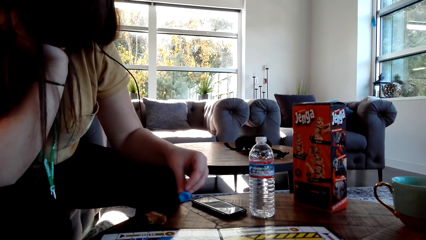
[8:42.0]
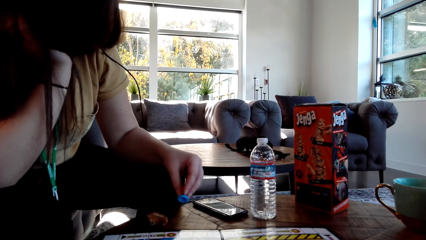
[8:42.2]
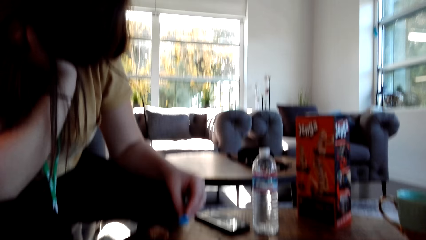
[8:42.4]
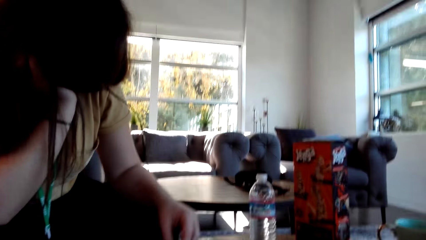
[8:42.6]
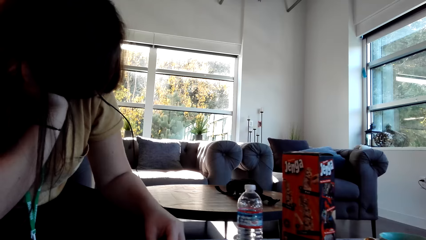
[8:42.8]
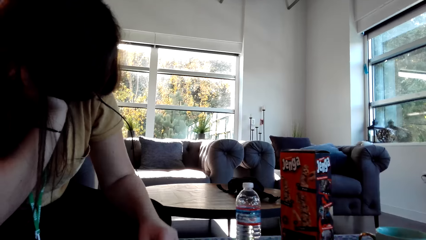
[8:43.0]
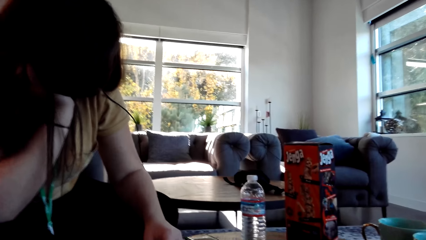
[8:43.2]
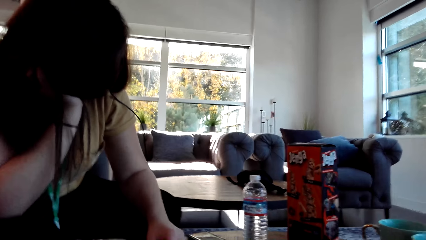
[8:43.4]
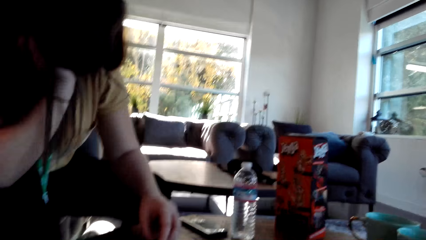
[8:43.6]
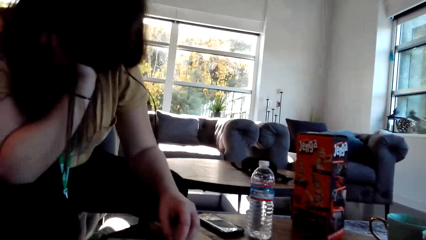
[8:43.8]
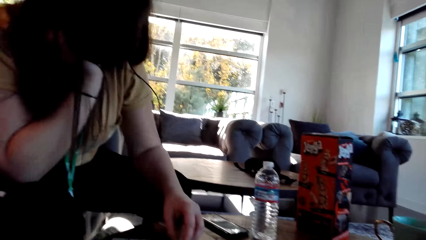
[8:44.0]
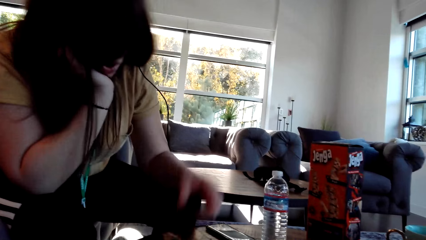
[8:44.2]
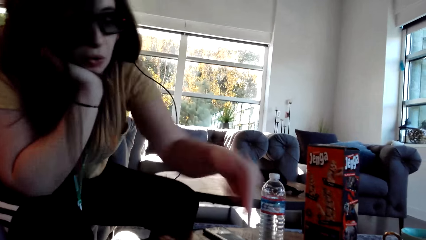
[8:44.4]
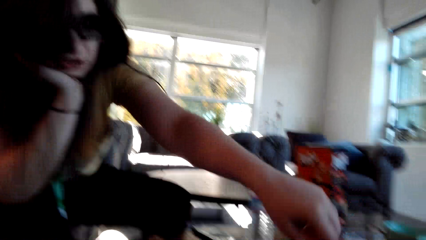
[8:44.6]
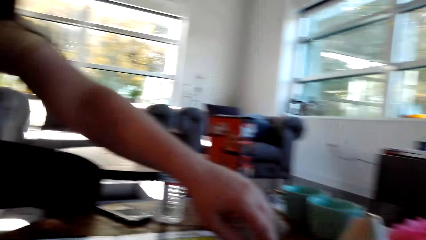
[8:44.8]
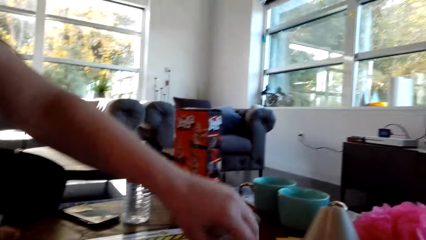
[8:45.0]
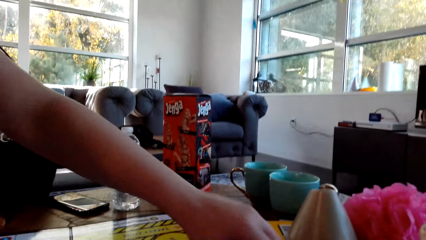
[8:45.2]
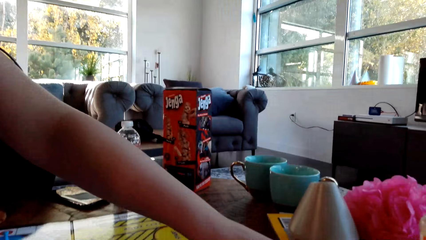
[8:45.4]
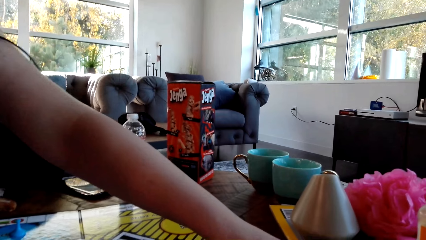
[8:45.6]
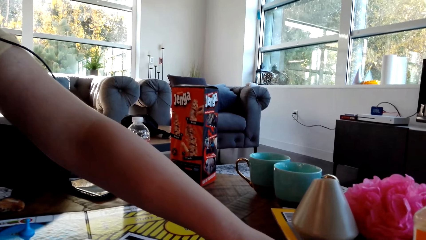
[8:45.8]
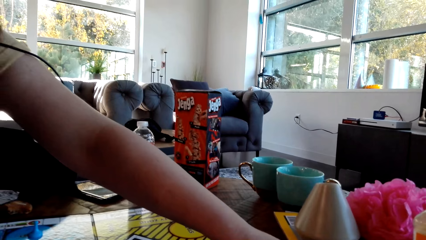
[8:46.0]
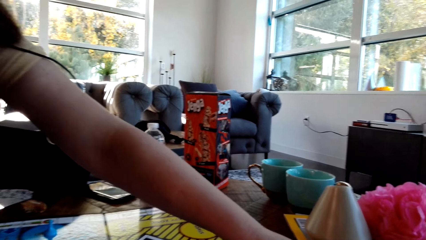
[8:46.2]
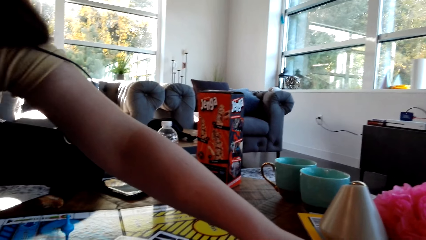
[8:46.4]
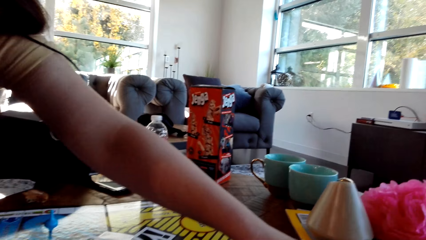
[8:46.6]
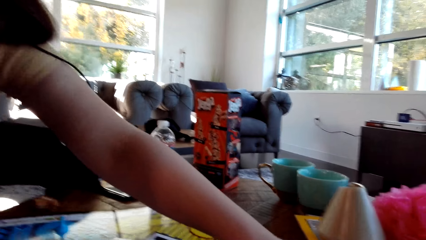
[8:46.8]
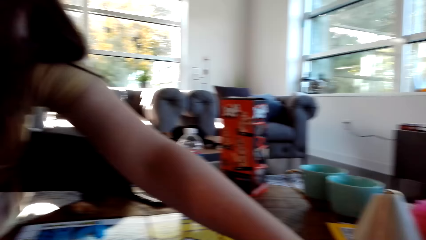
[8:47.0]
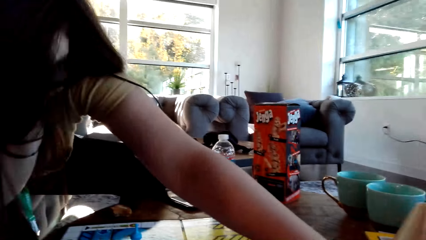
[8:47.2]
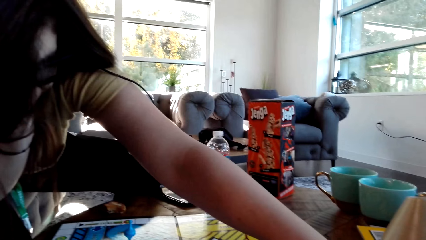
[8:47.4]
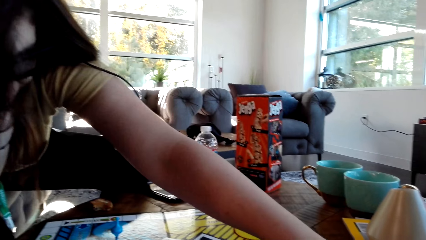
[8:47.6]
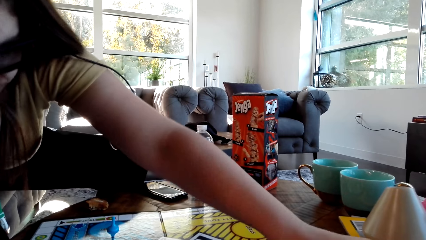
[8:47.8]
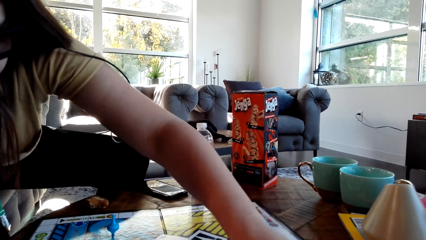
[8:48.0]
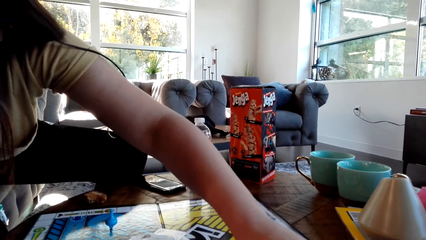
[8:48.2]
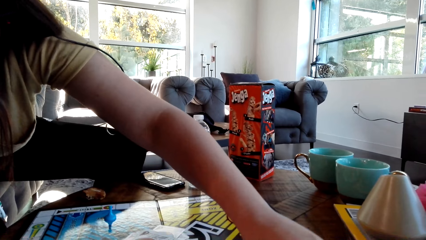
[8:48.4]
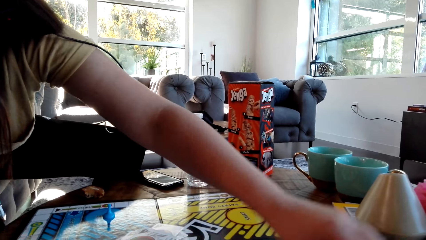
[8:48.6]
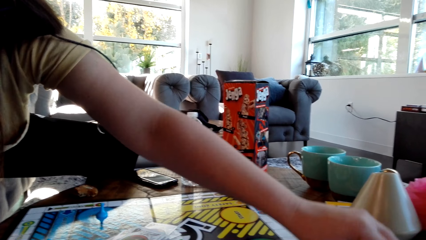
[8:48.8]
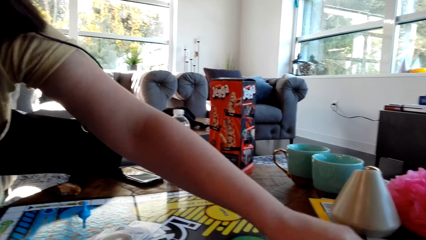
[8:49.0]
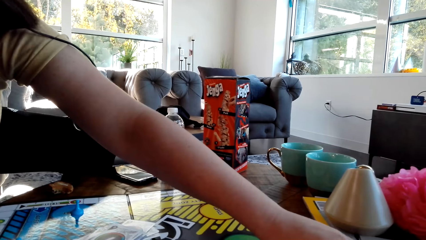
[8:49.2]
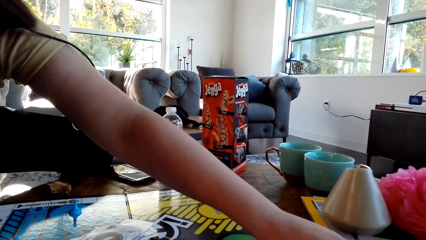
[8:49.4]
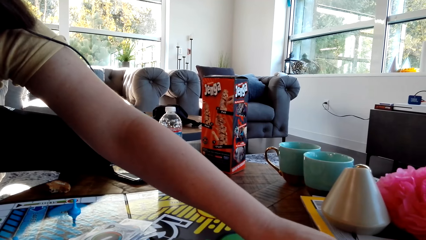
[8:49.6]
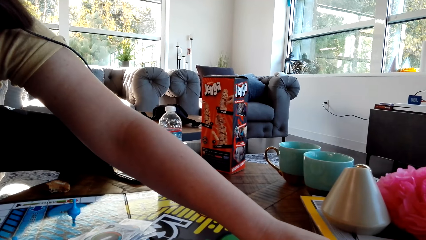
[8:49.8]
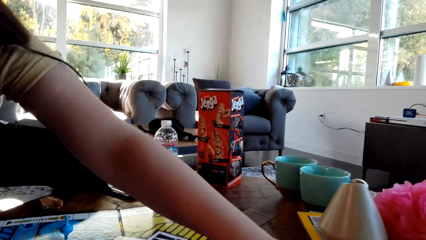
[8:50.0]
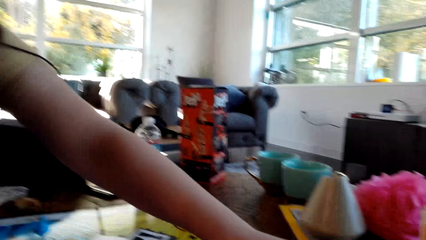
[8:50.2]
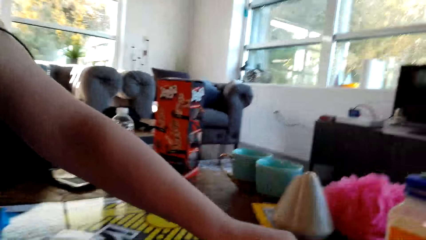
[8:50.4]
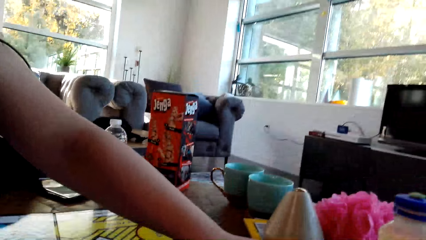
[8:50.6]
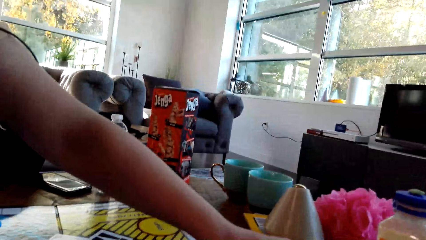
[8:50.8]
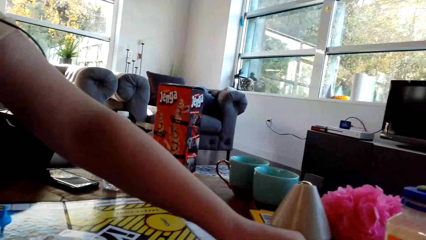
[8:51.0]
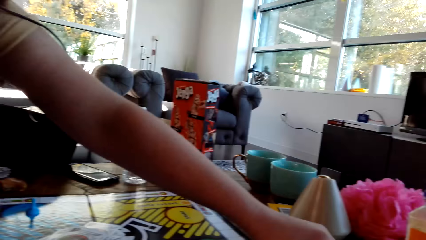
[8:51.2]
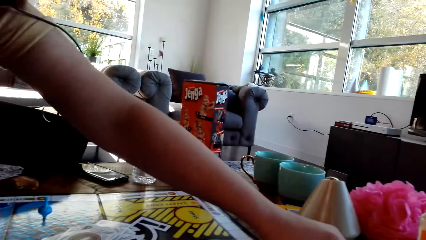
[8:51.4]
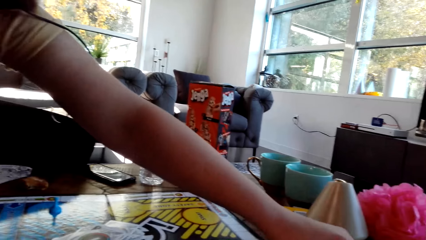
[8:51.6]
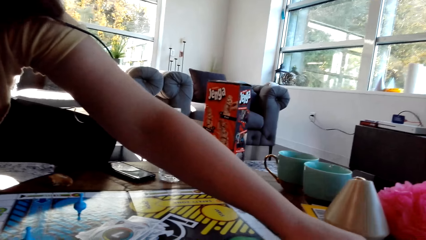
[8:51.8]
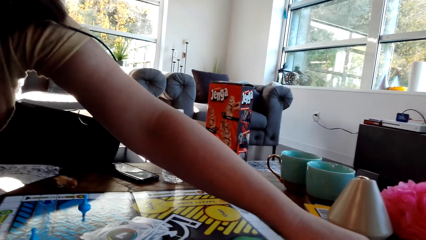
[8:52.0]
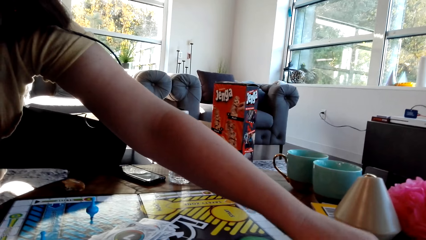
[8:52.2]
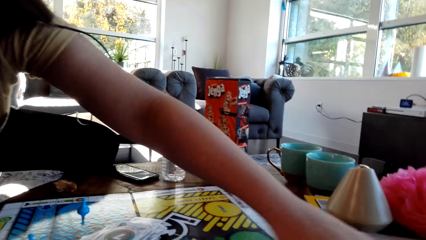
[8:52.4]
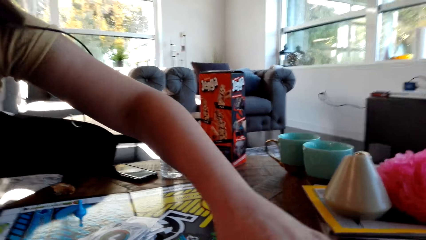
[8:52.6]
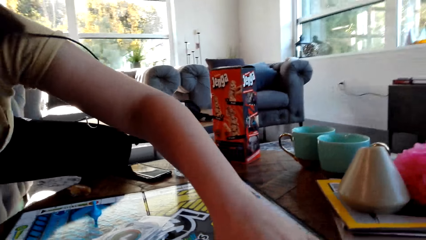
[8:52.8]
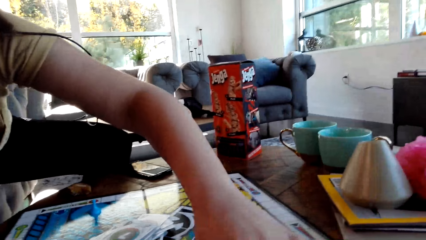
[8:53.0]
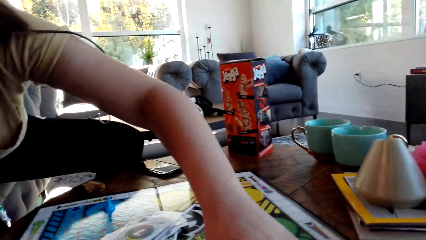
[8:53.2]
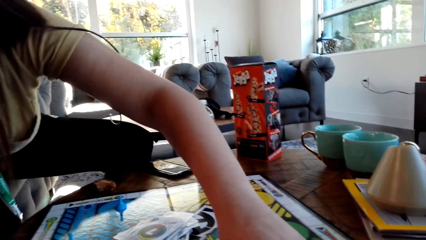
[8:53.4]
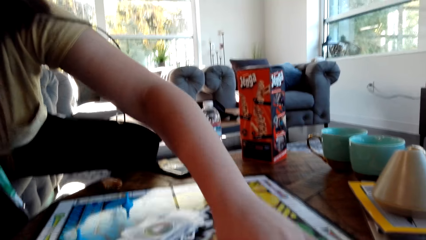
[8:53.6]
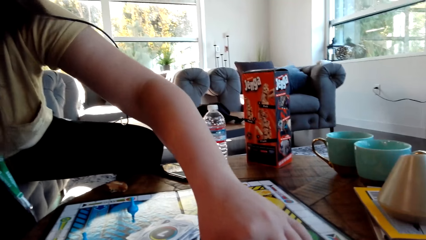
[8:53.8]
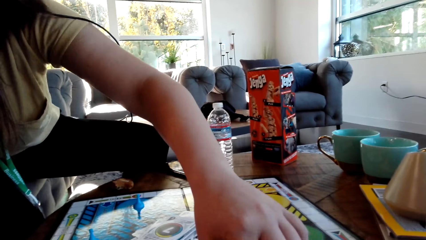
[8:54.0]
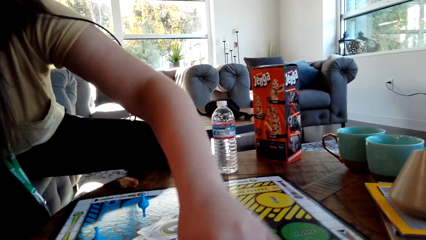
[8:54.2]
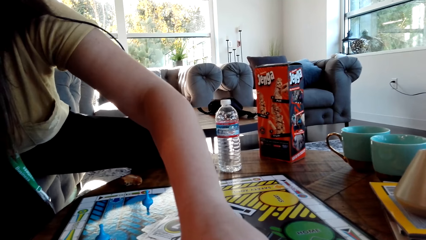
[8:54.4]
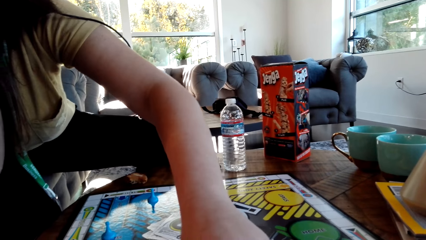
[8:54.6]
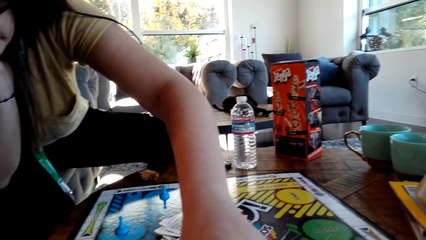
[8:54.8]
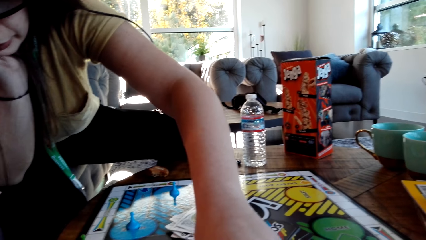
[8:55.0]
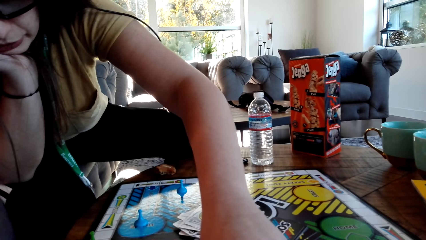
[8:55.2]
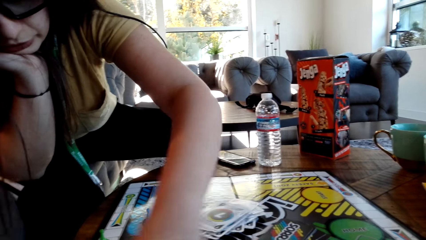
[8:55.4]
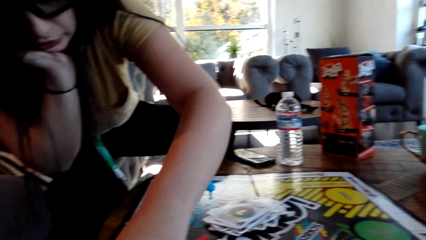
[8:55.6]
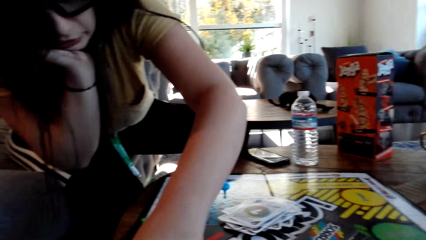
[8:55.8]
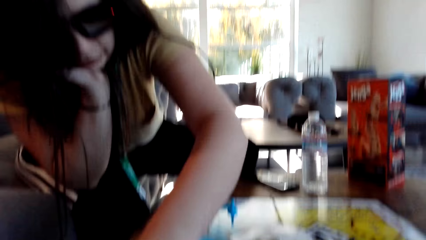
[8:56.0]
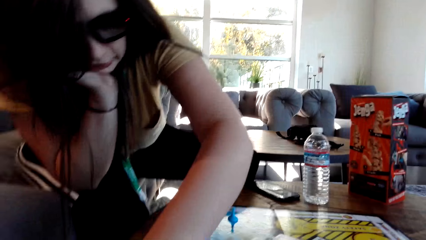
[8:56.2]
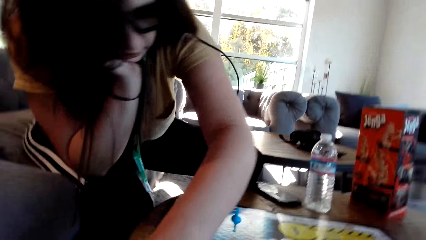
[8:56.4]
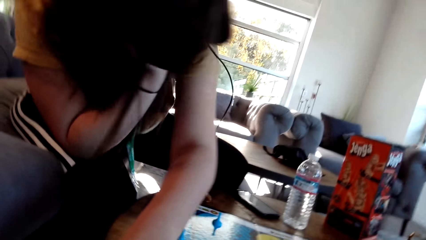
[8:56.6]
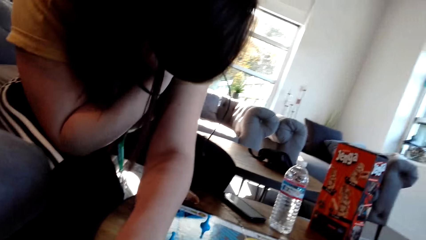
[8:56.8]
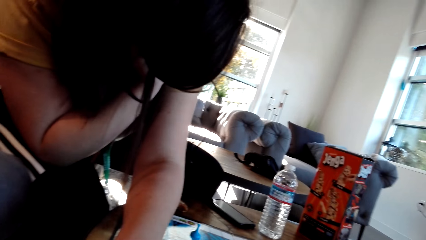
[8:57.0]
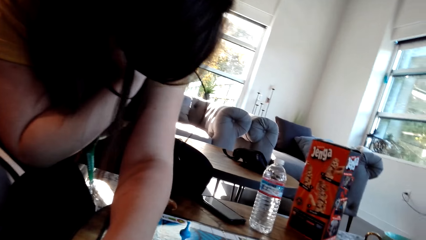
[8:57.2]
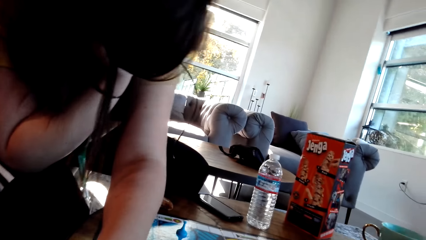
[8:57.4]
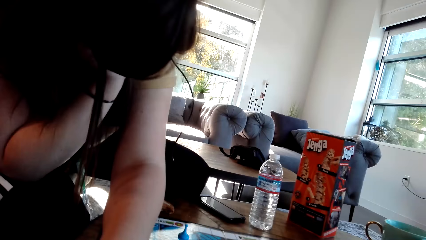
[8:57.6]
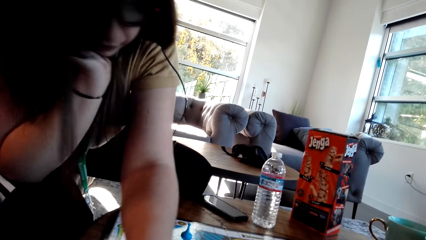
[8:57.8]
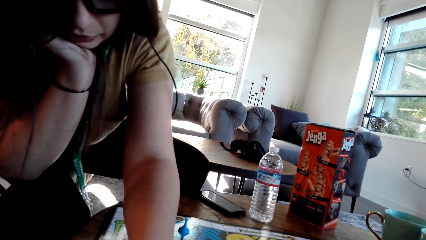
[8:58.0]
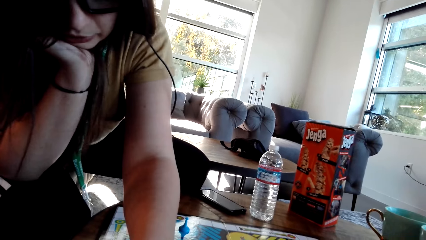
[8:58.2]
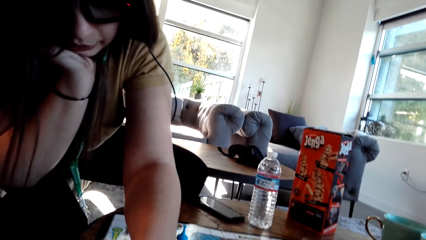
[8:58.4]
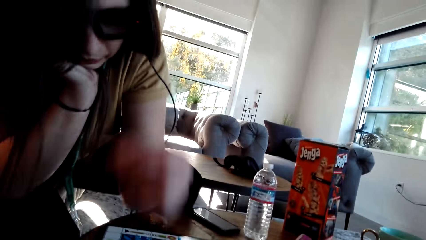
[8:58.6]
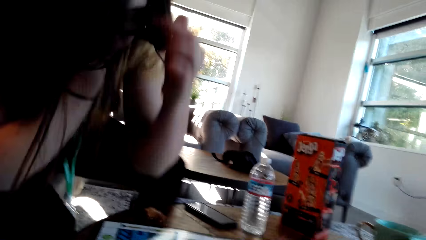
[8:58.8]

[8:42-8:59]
A woman picks the game pin and moves a pawn. The woman plays the Sorry game.
